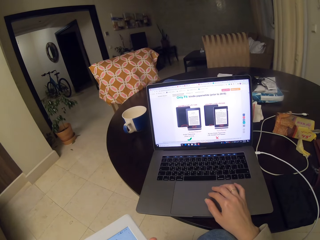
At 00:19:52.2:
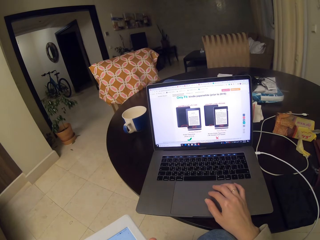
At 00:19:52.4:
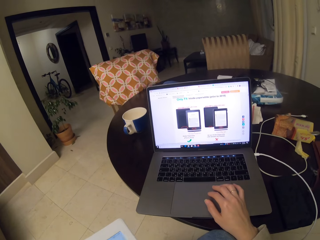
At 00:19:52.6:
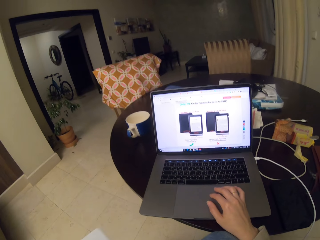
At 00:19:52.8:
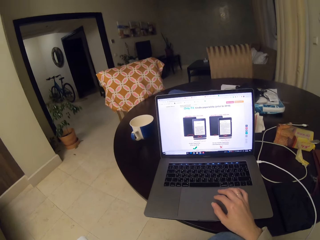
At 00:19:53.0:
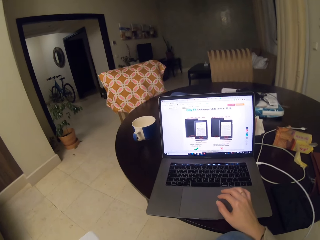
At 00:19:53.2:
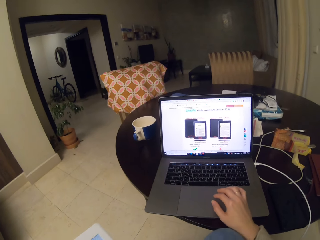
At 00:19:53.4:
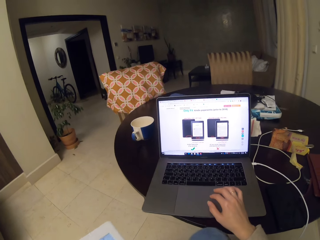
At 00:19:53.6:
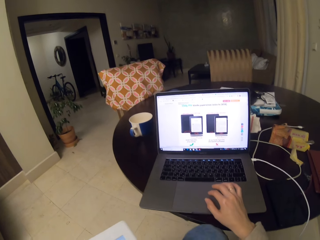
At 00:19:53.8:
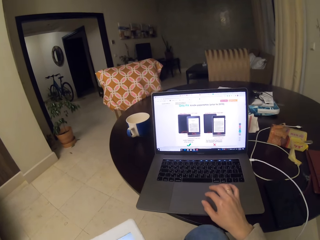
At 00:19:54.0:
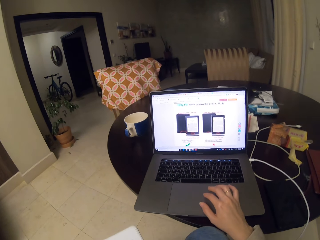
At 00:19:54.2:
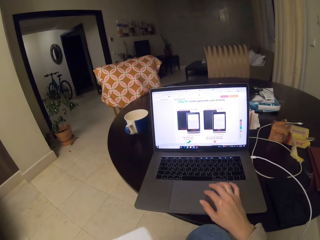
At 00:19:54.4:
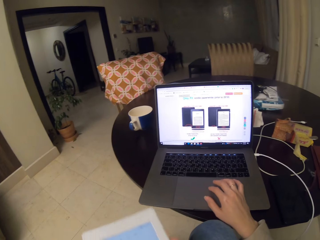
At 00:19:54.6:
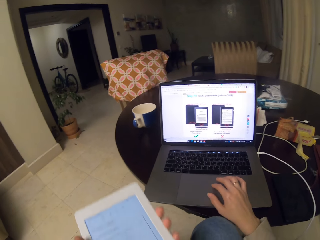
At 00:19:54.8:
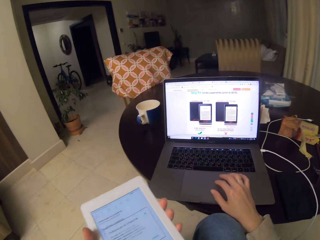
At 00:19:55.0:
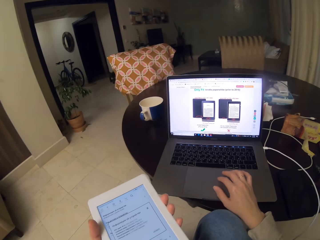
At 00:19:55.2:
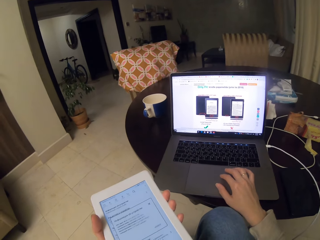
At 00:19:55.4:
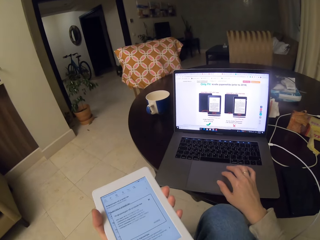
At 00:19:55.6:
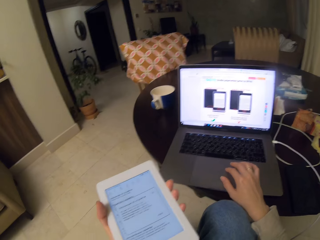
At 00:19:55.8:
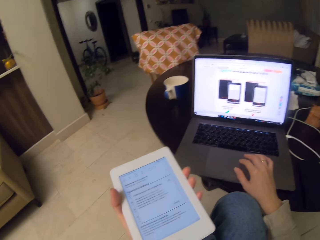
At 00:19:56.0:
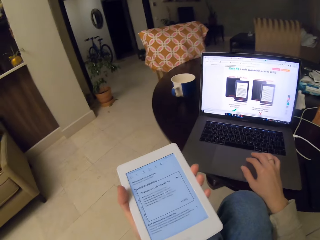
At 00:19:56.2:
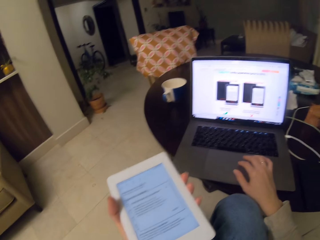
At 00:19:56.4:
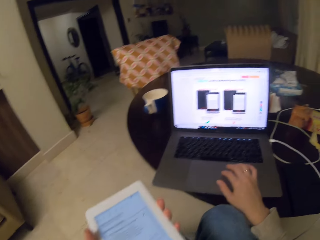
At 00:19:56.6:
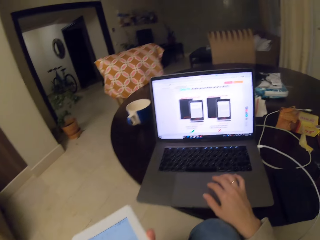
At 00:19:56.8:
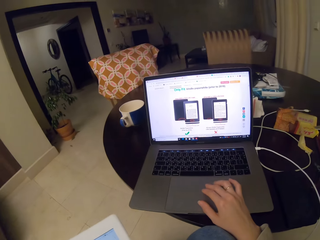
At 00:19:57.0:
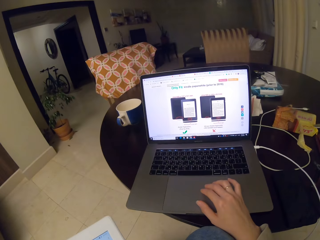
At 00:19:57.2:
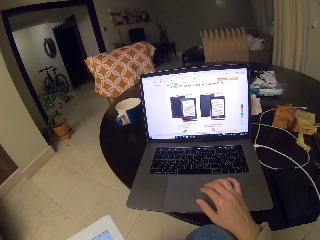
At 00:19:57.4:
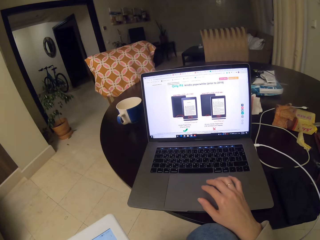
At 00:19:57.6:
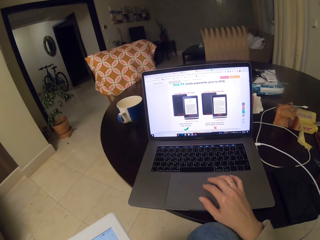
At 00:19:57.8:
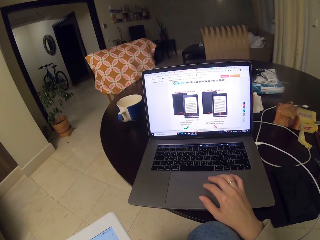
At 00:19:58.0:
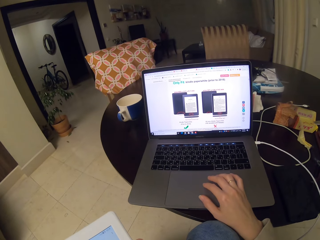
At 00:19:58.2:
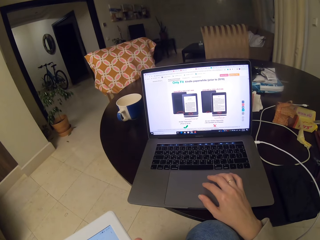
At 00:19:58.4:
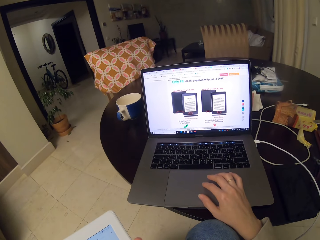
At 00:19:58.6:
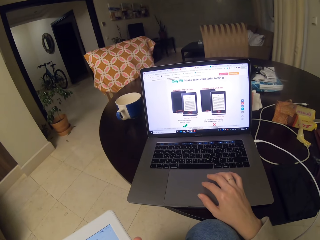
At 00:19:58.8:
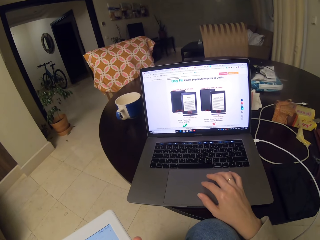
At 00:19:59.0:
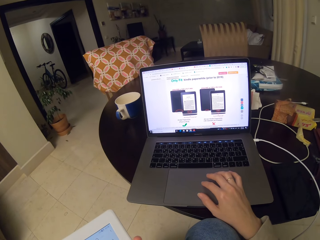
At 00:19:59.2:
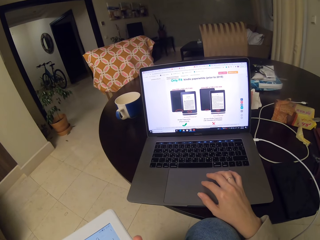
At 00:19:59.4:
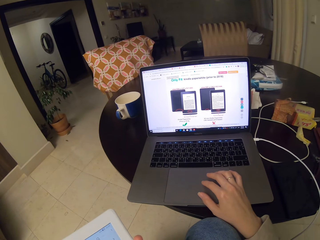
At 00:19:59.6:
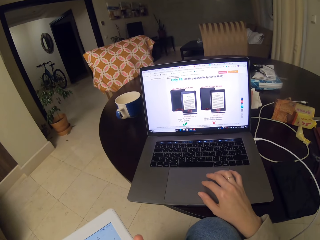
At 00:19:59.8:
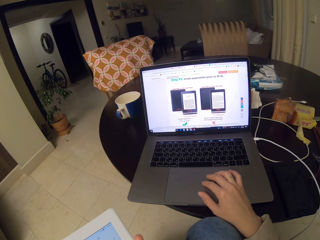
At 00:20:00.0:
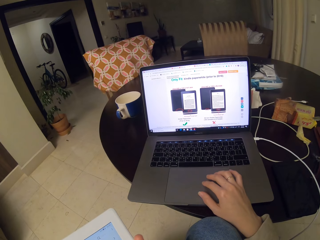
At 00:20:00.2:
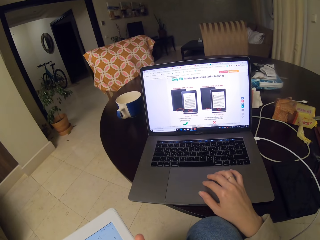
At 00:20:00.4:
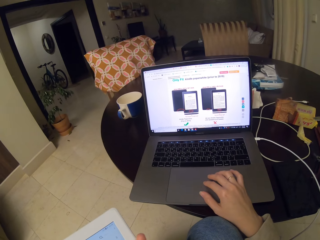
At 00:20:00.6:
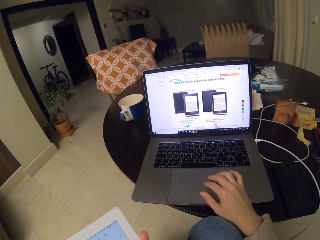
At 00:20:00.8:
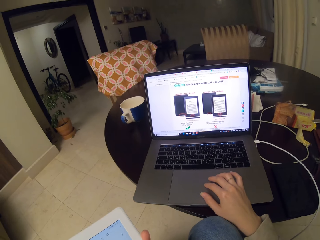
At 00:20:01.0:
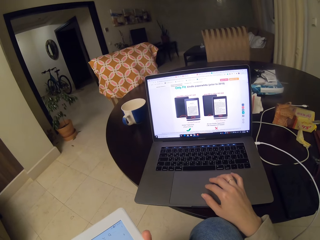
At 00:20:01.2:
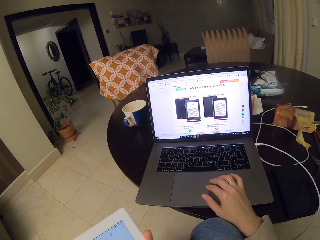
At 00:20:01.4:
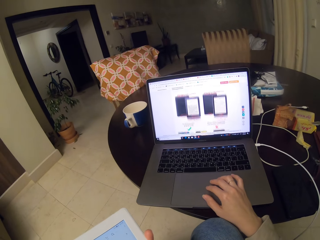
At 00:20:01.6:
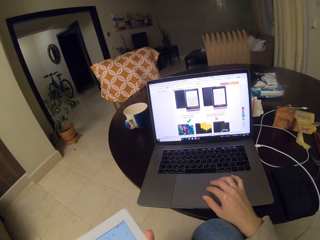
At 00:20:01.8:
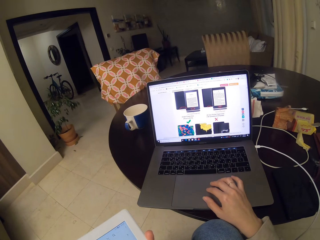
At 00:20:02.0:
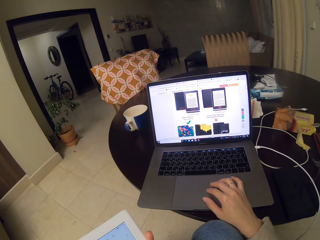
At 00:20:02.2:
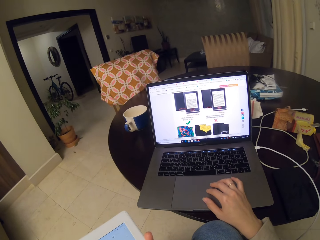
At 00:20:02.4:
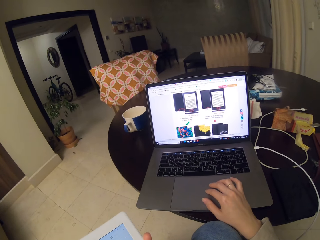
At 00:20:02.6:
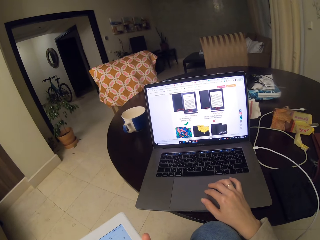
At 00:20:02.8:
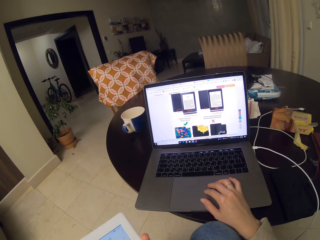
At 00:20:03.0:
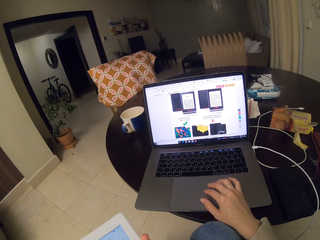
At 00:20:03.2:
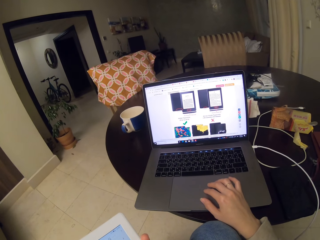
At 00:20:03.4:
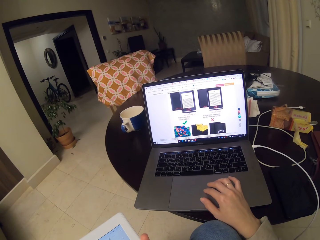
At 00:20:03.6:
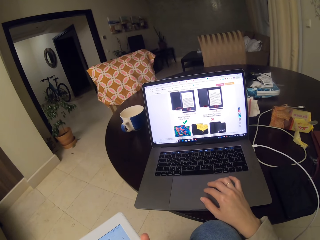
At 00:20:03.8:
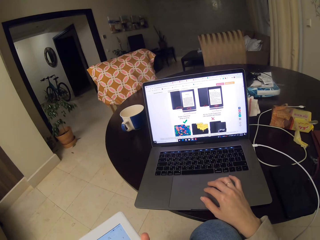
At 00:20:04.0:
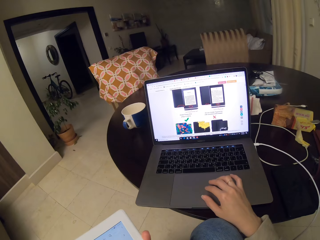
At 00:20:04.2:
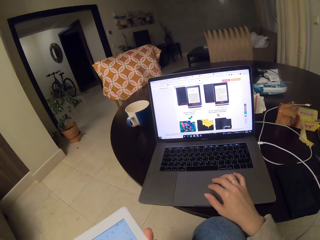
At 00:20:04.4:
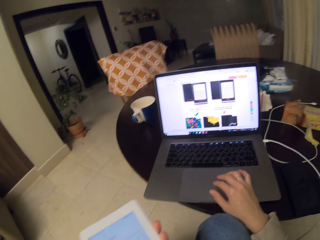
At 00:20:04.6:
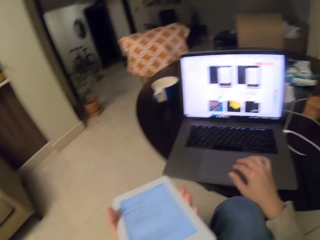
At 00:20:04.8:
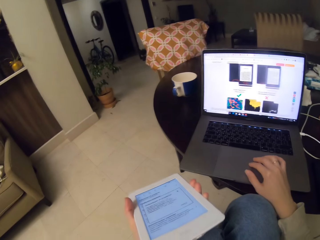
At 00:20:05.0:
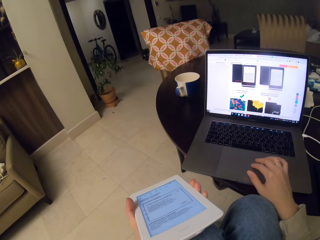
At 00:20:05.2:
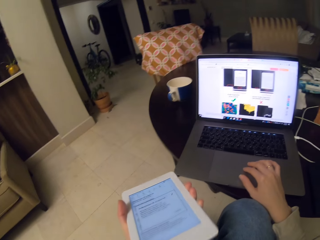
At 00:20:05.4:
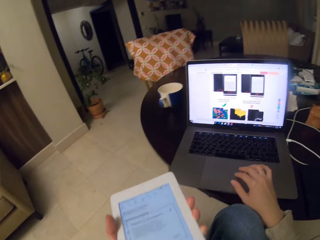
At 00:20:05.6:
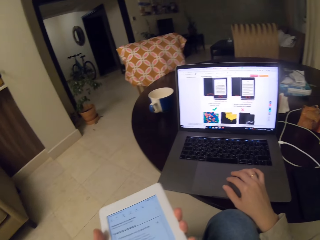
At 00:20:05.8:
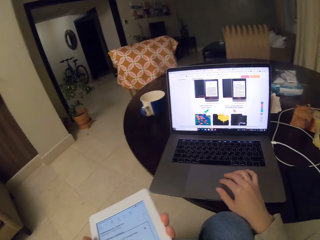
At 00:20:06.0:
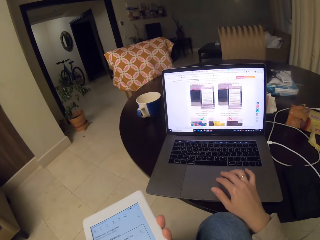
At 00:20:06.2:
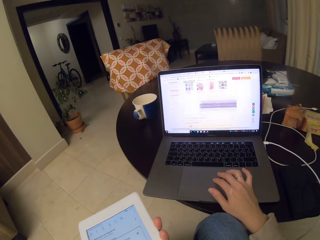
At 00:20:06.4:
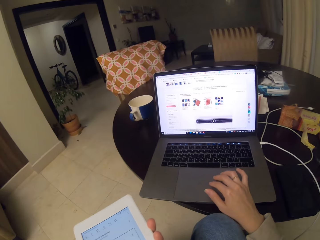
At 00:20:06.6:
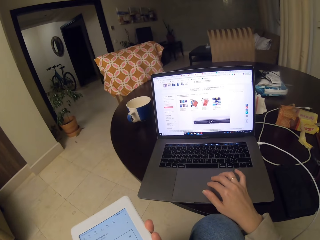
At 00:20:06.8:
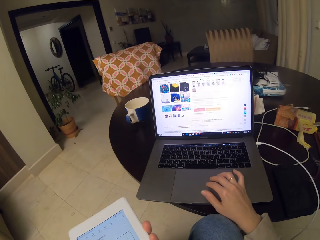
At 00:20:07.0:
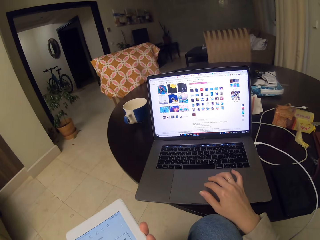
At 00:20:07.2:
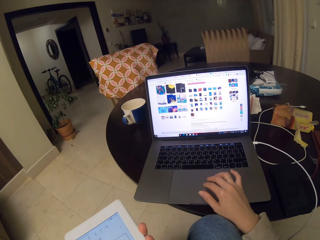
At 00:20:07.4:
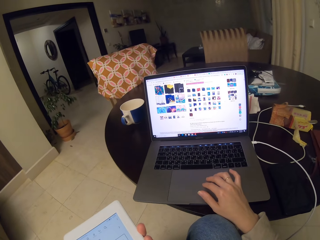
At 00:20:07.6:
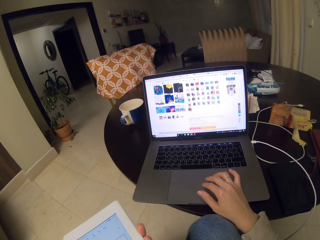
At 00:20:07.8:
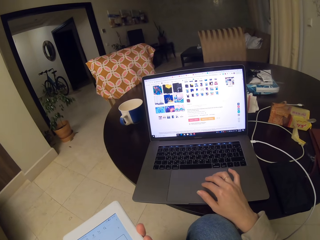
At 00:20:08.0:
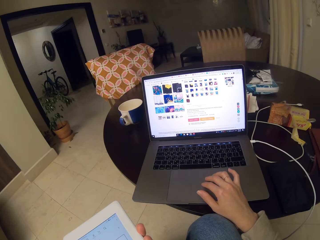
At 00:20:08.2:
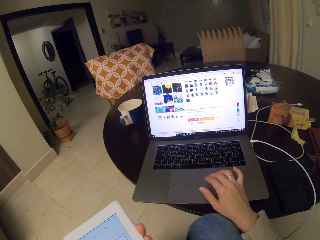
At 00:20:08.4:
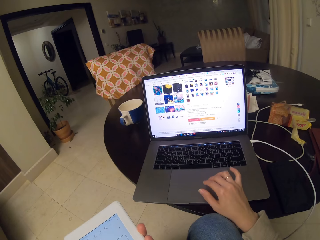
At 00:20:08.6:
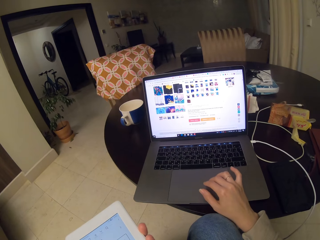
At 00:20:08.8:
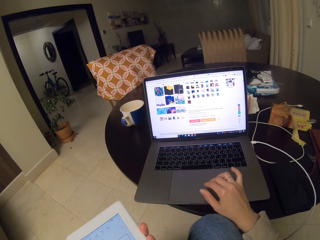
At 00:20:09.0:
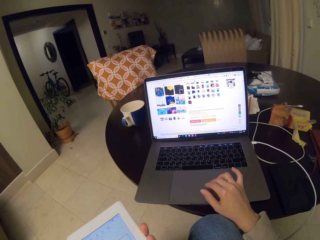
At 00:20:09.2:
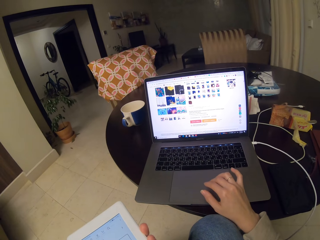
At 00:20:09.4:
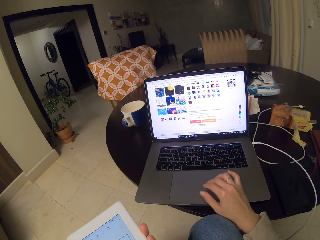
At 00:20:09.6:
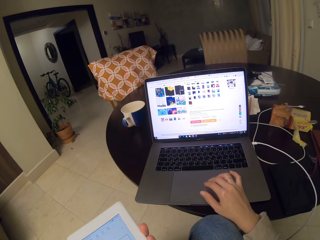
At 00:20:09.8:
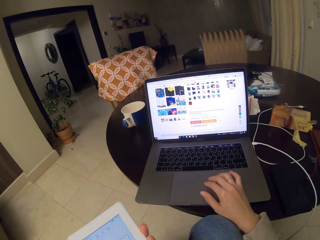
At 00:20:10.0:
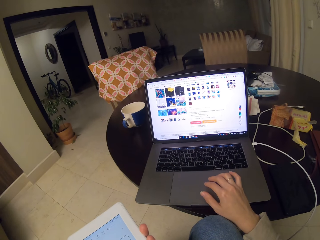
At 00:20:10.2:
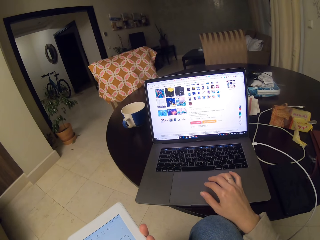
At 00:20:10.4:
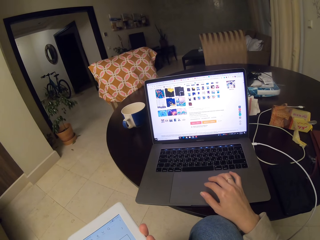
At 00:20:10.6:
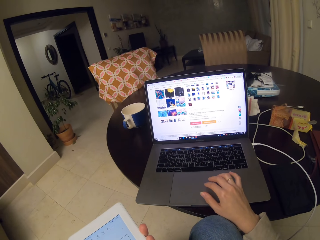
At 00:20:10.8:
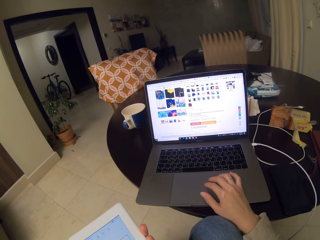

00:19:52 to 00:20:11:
The camera wearer reads from a booklet. They scroll on a laptop. They scroll on the laptop again. They read from the booklet.

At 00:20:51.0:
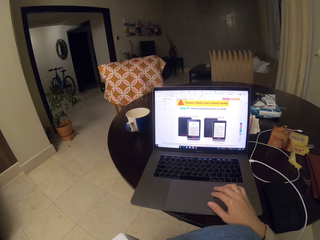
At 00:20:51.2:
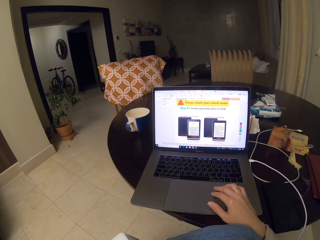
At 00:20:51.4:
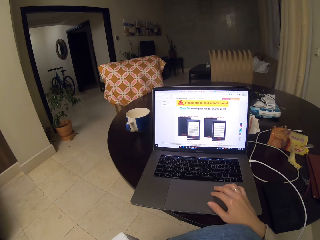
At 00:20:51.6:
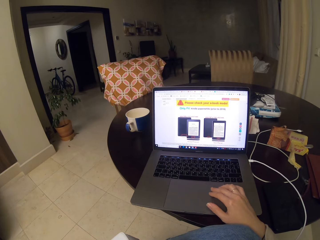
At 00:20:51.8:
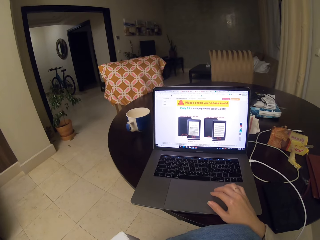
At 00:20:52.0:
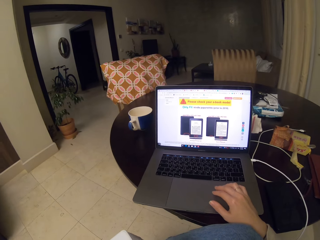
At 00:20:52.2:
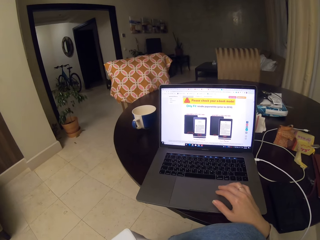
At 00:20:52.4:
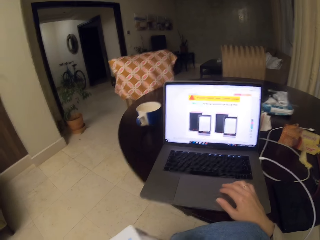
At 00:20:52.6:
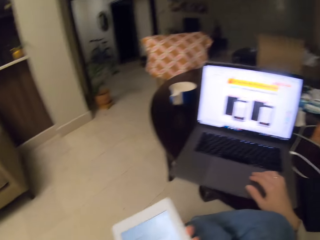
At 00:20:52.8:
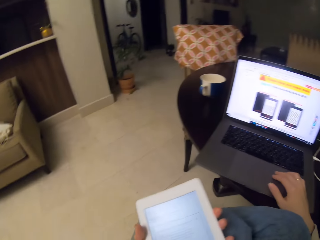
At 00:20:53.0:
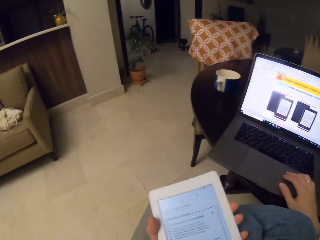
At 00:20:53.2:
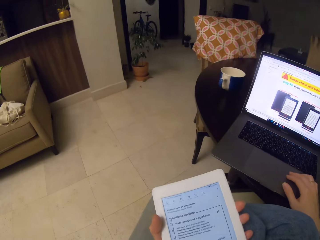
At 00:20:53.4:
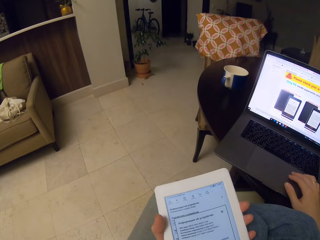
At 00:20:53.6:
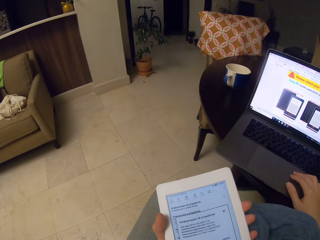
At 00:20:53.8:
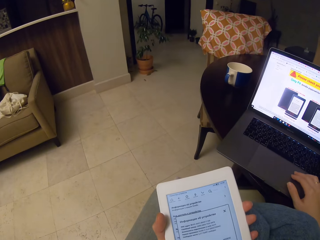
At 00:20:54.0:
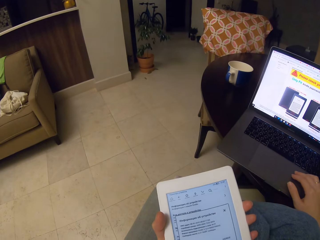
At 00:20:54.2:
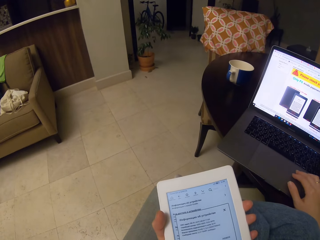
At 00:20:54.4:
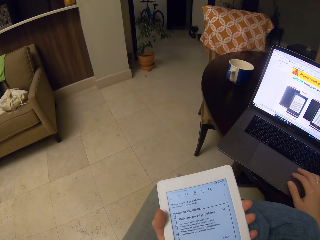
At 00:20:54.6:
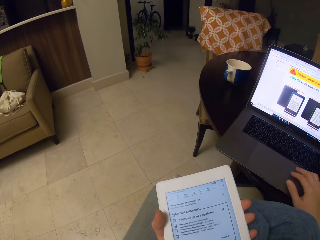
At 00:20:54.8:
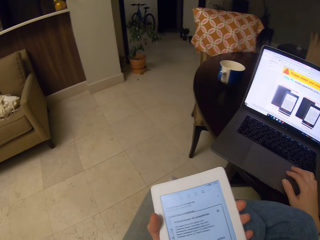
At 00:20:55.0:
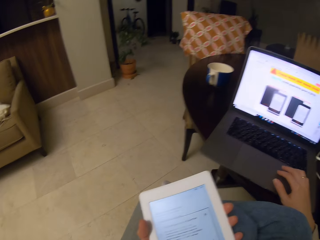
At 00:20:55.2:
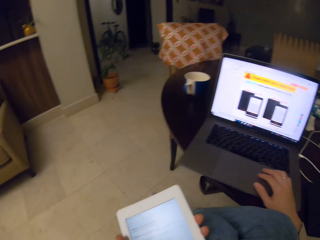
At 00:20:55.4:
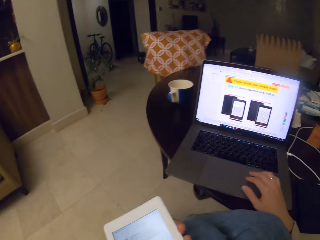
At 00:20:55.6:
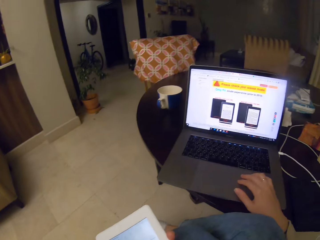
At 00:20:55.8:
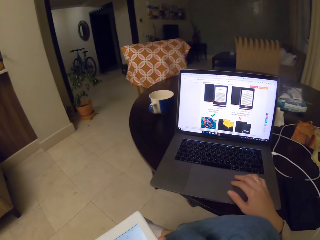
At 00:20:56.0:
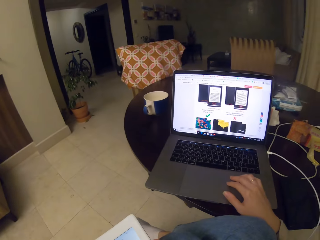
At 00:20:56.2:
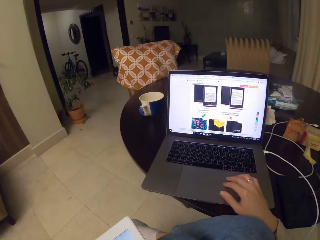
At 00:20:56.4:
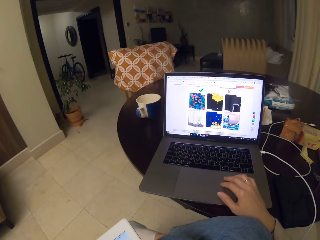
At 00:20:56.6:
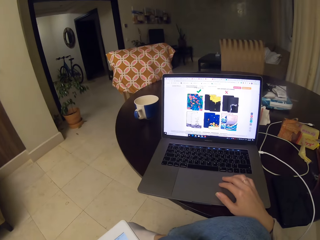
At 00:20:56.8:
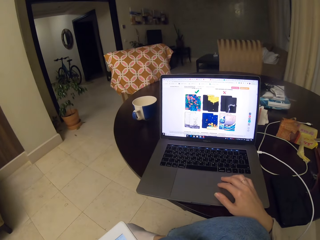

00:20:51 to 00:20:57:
The camera wearer reads from a booklet. They scroll.
